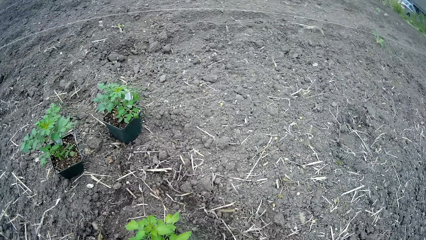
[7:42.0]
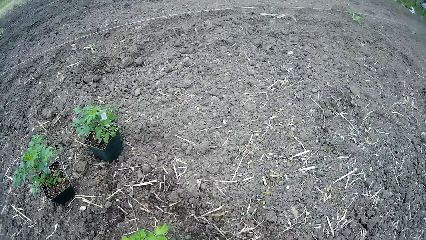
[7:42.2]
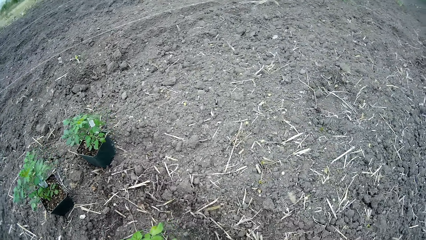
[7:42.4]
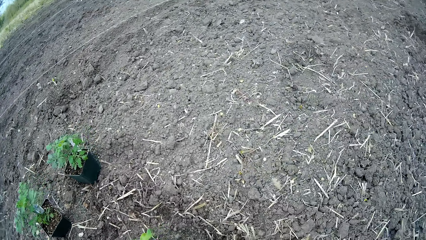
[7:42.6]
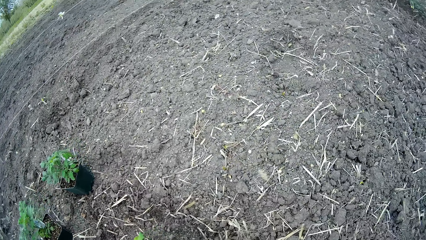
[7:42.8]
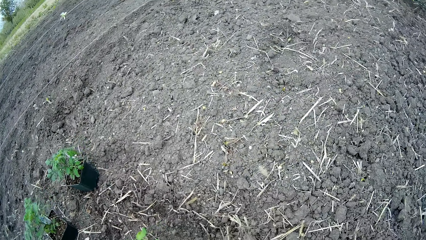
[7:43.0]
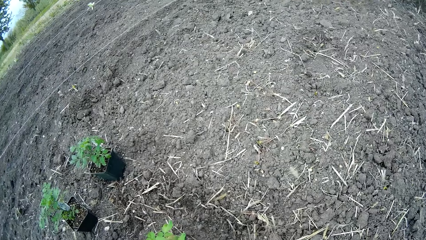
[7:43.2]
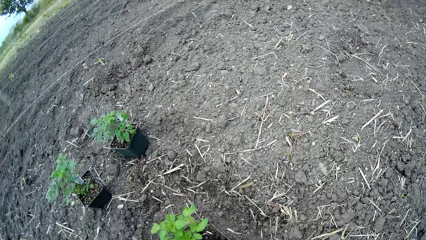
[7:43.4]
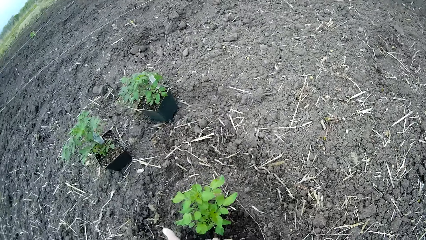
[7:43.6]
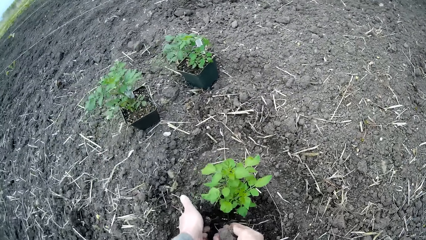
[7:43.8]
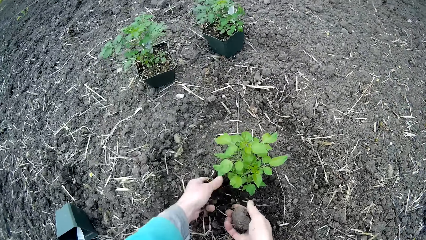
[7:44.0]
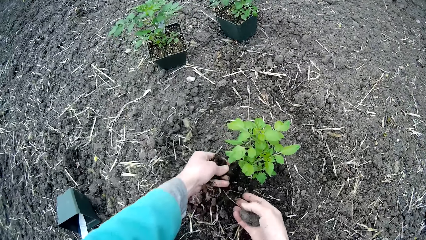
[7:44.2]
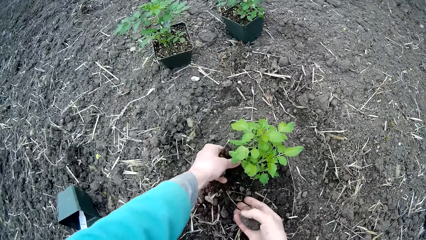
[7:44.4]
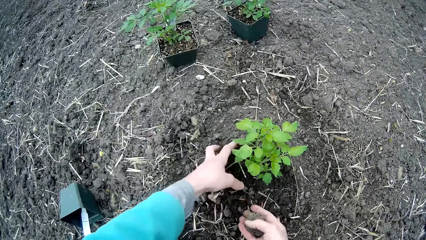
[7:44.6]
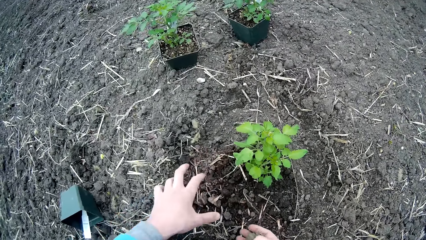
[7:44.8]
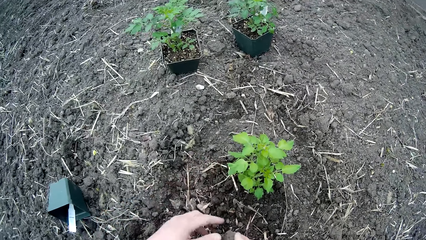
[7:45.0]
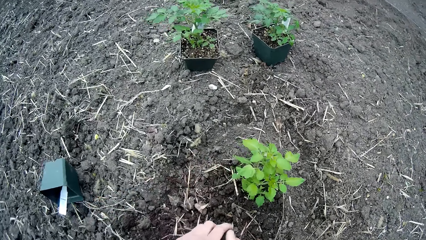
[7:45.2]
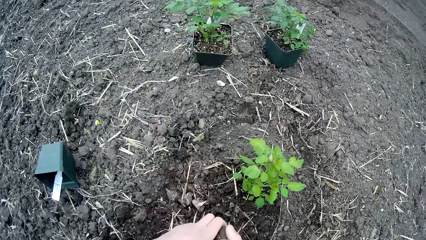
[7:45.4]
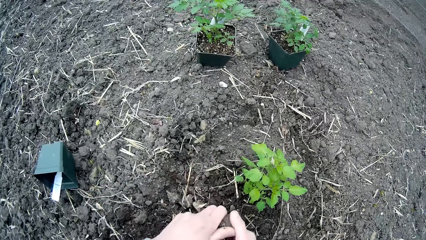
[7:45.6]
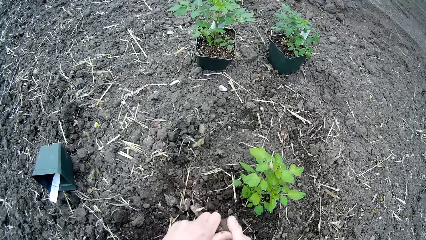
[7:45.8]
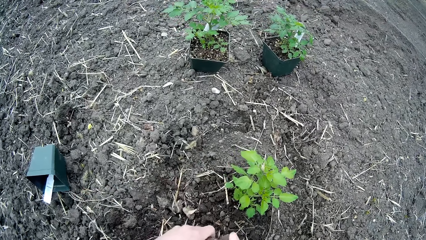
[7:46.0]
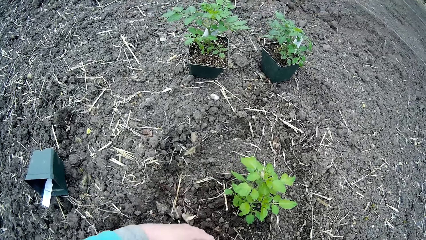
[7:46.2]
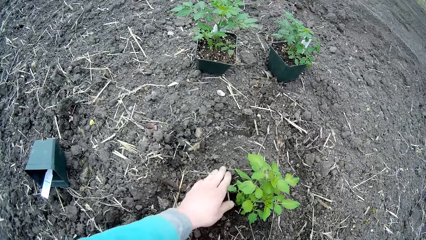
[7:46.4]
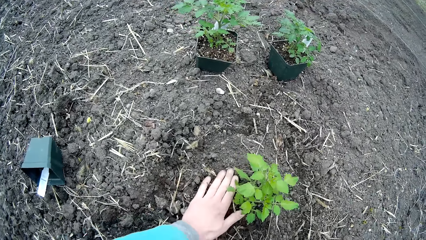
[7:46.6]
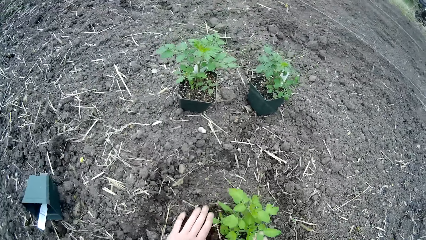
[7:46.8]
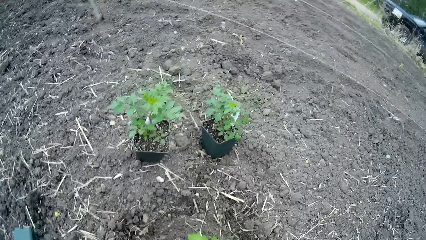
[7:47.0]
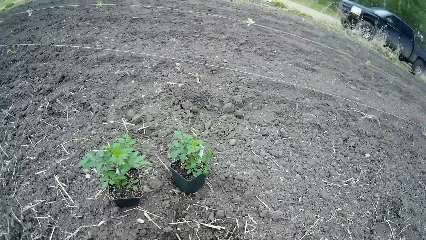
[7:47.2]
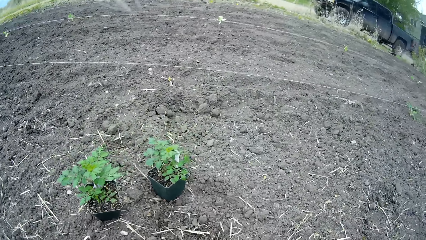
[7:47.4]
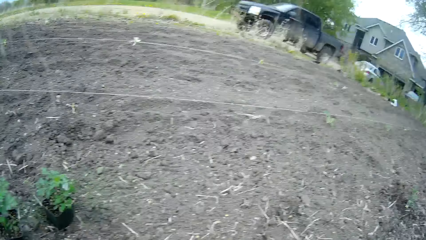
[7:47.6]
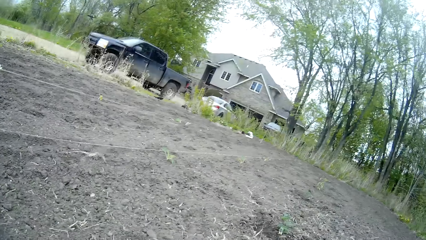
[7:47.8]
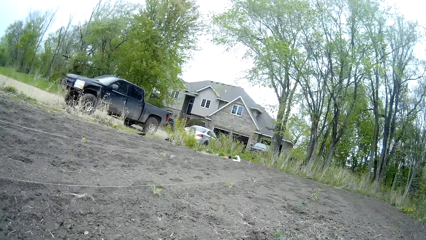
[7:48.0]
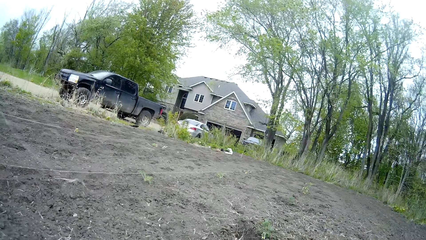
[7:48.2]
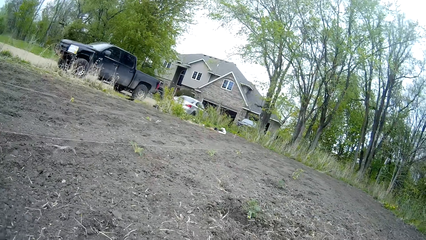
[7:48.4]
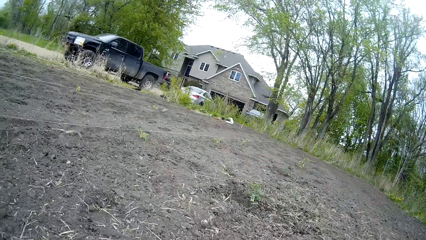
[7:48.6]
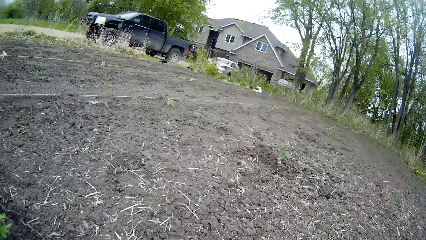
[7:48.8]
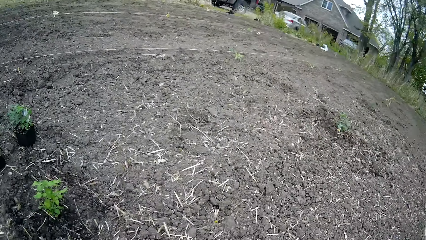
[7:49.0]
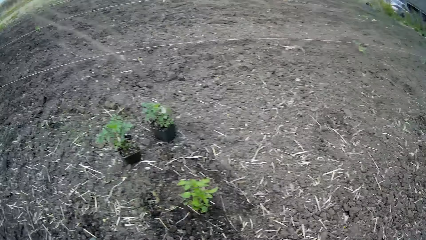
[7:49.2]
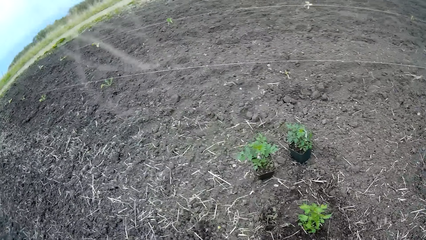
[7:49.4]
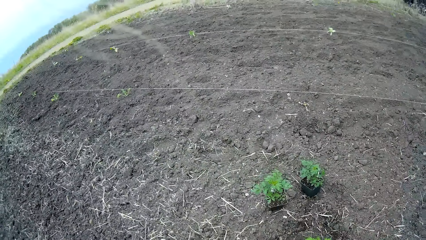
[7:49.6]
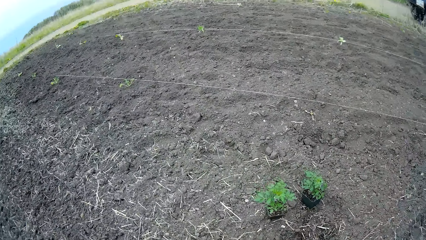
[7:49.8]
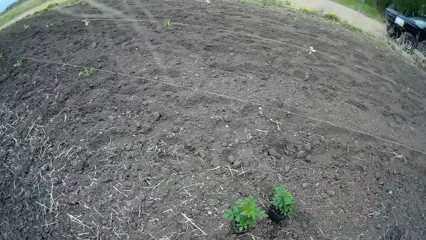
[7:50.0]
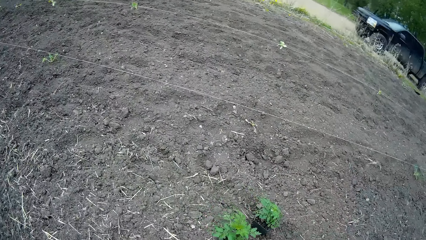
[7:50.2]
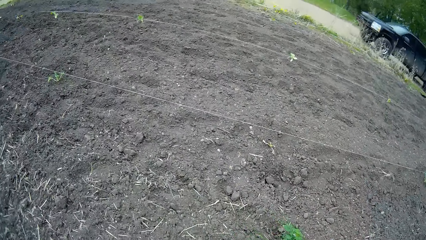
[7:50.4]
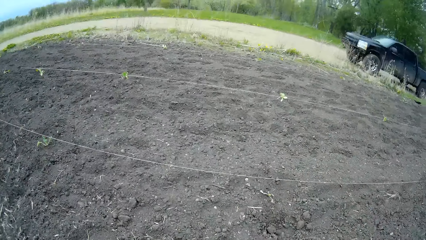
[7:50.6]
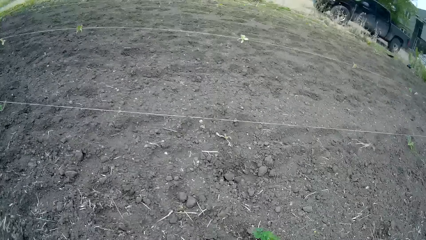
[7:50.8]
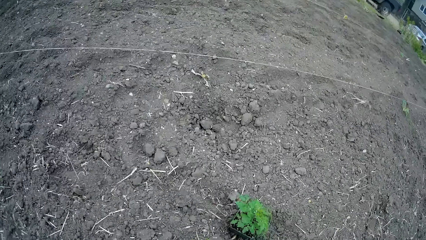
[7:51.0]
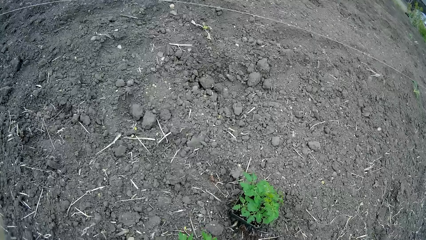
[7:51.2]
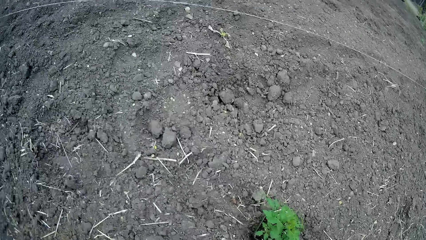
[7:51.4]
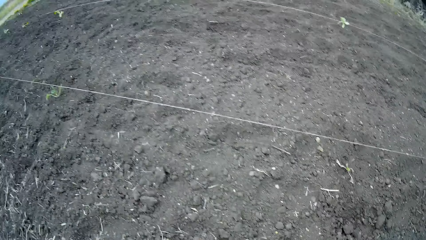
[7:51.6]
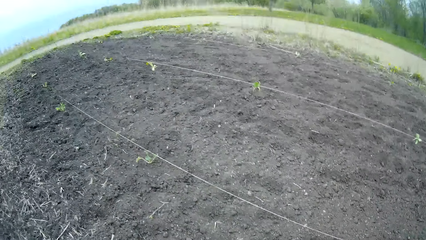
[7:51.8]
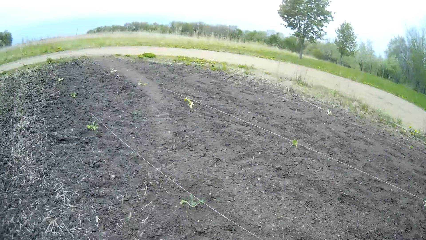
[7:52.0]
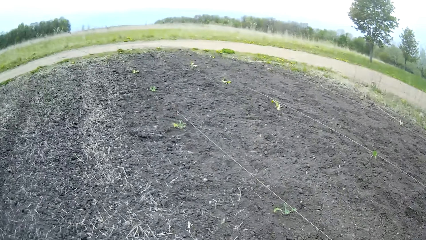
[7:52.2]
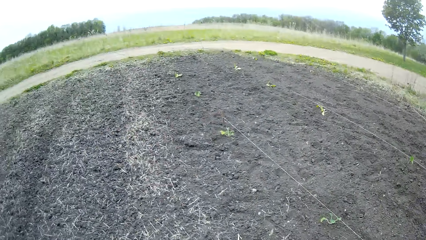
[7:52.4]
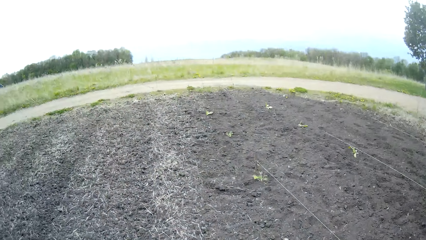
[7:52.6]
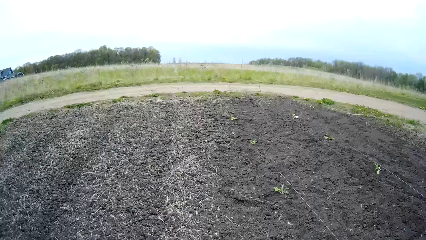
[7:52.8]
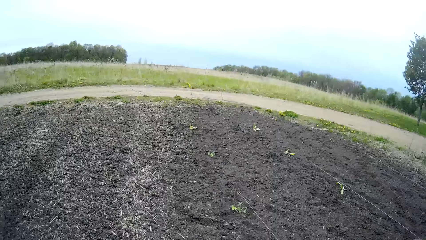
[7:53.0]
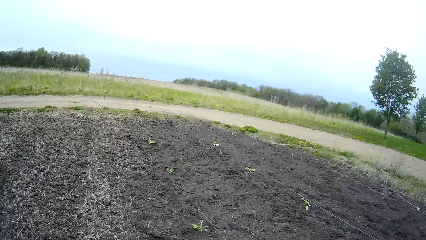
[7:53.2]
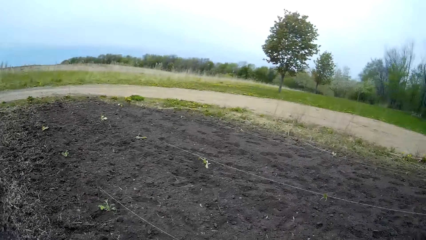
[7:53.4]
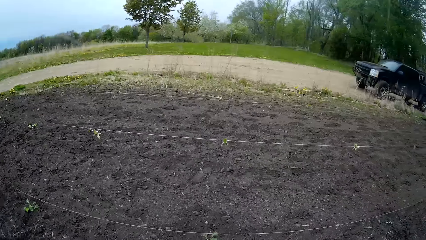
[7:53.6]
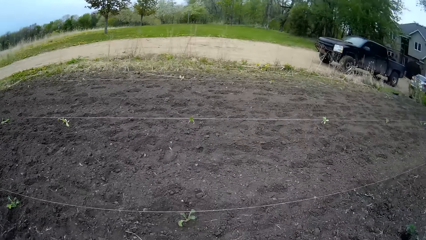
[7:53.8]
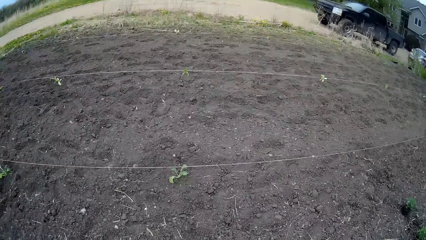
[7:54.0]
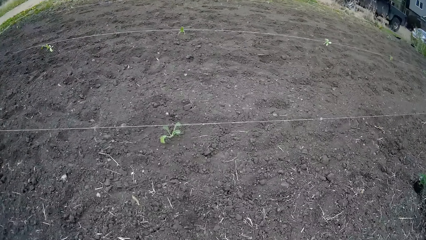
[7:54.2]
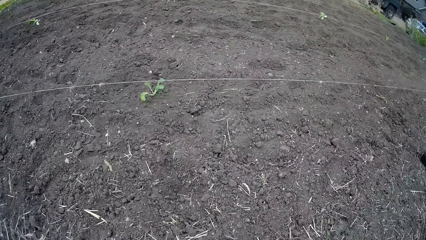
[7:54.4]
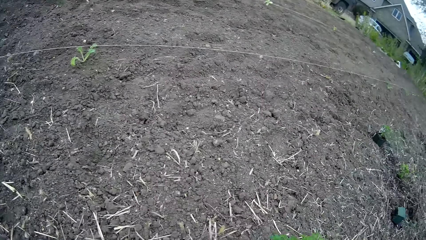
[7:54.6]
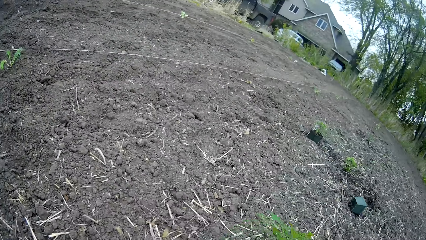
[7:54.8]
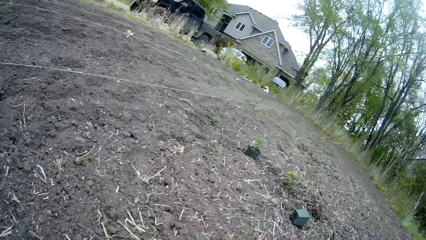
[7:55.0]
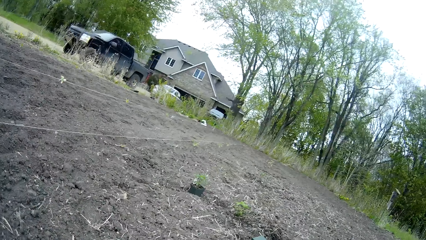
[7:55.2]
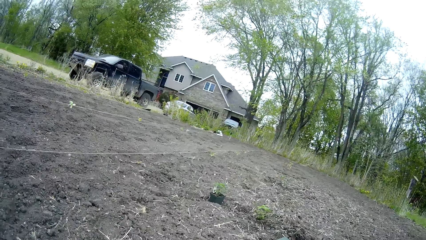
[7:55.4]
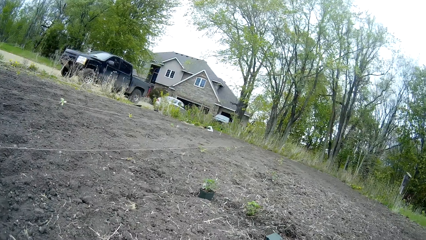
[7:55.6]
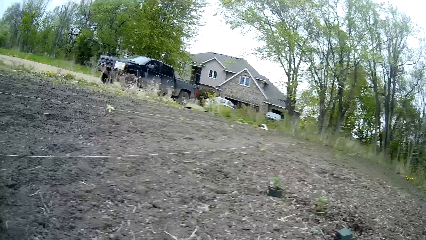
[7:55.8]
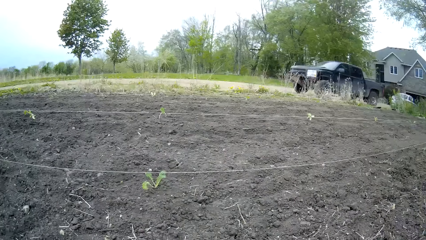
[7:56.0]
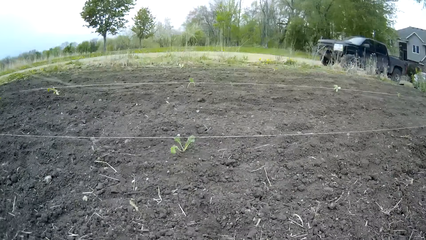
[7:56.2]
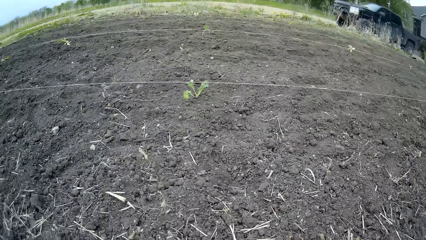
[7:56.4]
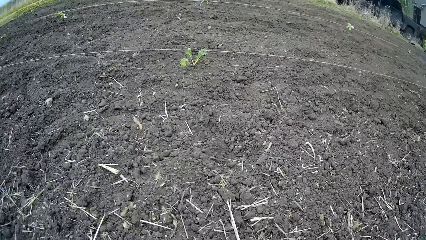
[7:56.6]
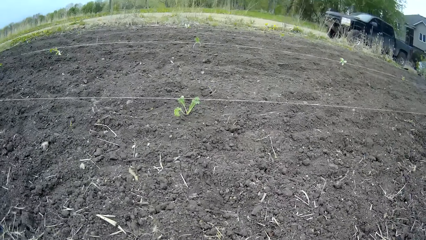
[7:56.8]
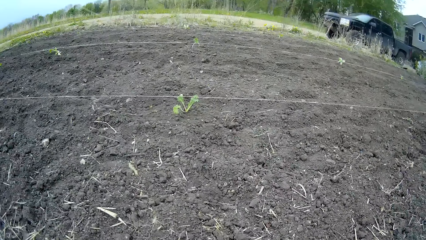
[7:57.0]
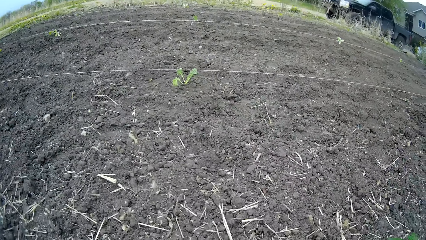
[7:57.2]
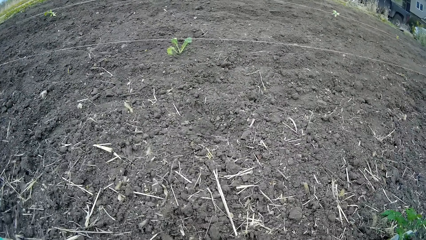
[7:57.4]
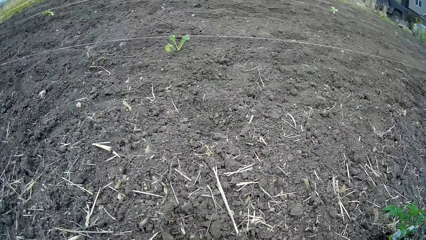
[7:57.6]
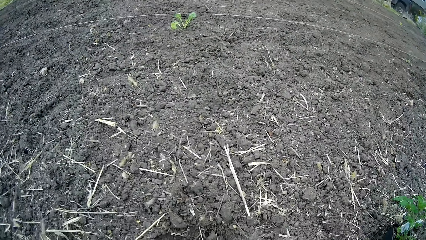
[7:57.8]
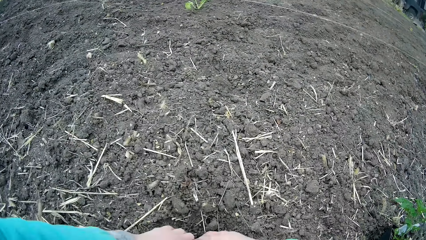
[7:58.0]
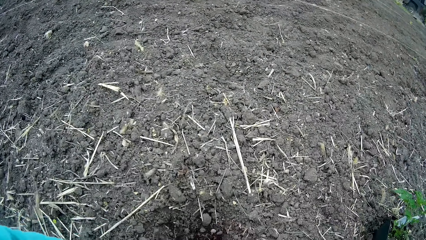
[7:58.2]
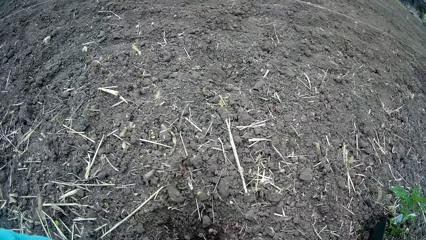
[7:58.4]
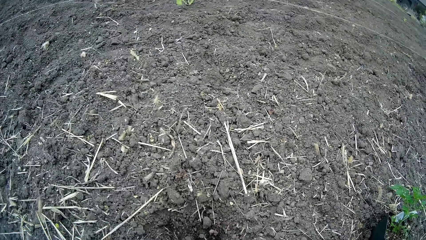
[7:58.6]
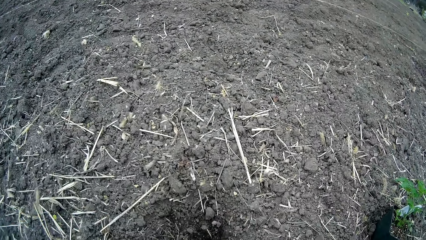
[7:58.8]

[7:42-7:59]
The camera wearer looks around. He spreads soil on a plant. He looks around. He carries the plant from the plant pot with his right hand.
